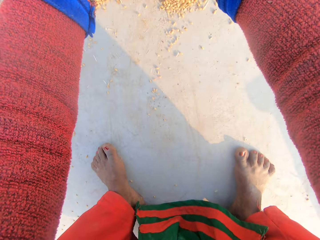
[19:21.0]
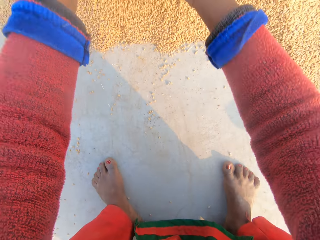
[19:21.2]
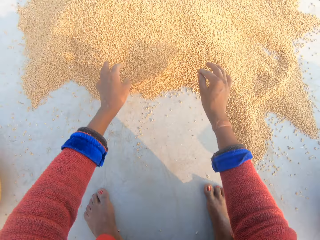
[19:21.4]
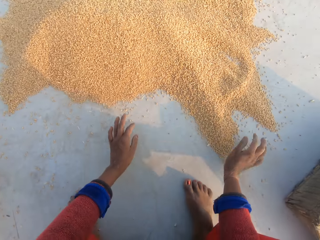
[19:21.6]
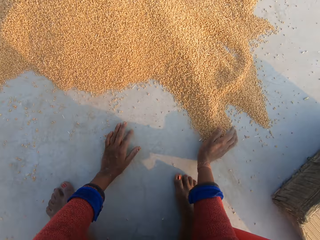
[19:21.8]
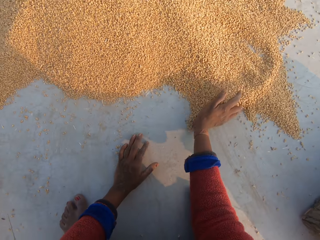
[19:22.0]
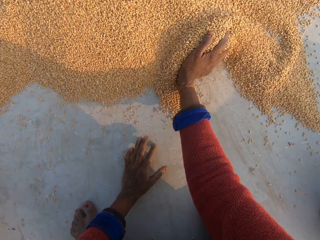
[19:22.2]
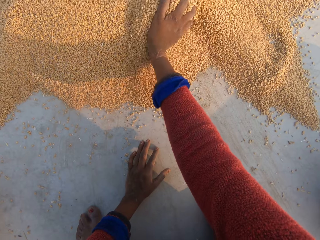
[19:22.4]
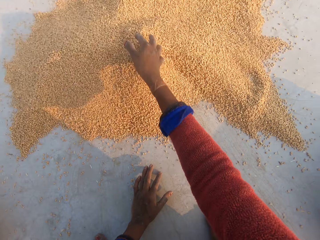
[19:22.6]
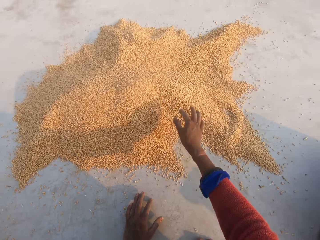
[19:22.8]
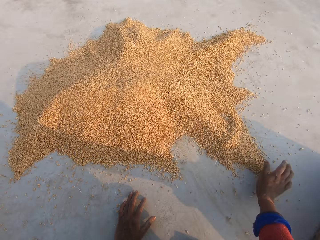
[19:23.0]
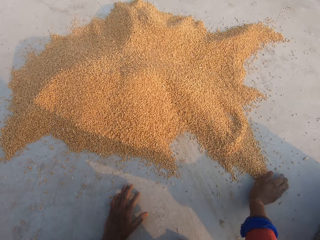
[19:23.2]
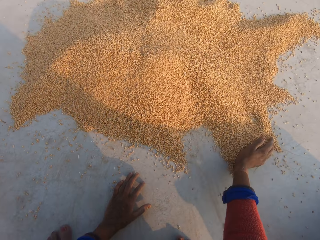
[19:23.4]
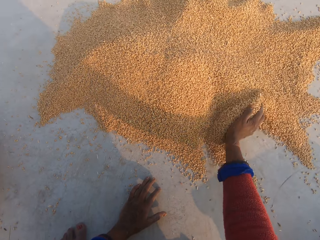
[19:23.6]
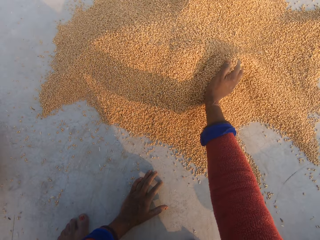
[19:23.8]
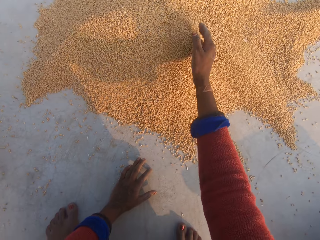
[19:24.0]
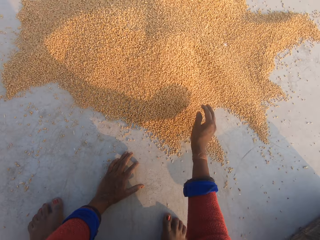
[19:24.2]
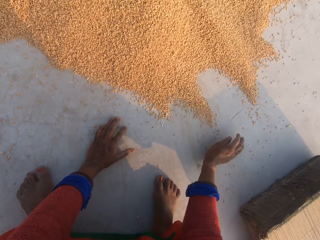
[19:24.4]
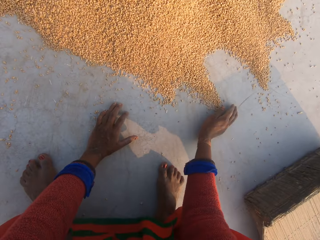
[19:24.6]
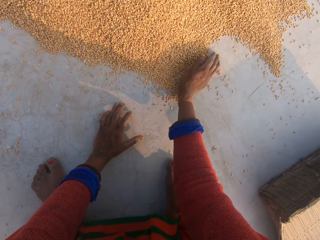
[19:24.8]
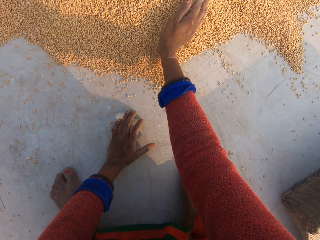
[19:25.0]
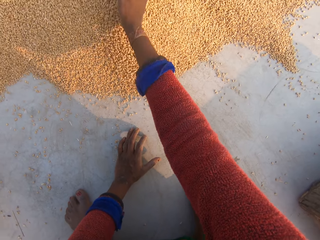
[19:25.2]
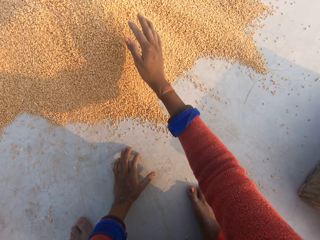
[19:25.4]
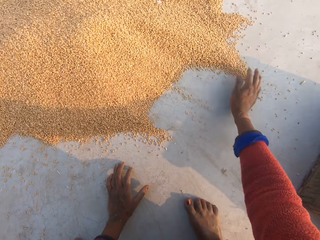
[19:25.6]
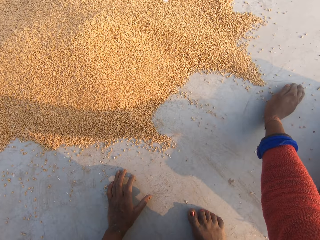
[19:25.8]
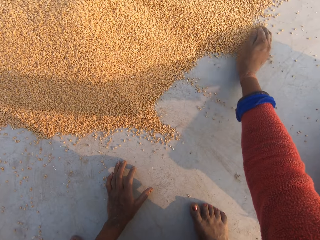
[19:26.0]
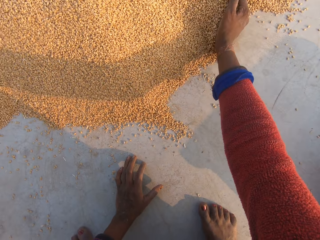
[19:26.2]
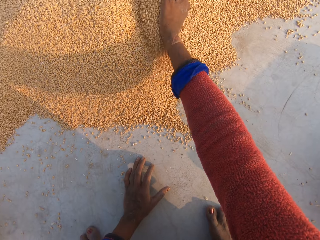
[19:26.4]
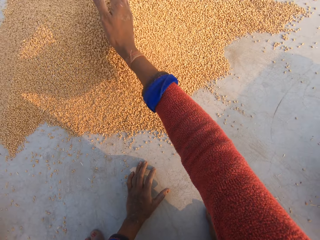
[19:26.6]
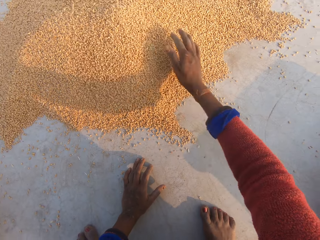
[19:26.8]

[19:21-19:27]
The camera wearer converses.

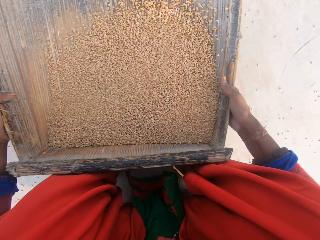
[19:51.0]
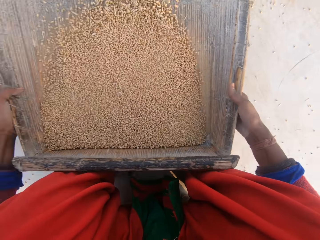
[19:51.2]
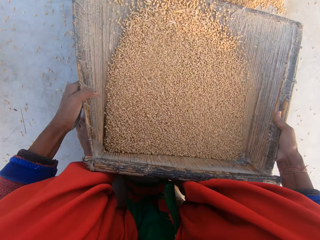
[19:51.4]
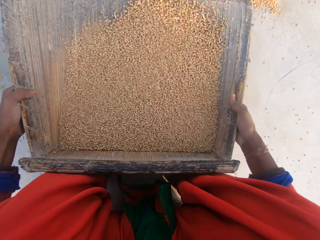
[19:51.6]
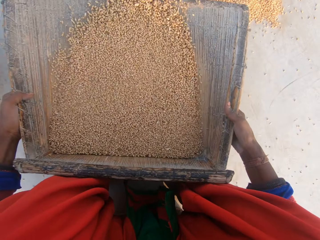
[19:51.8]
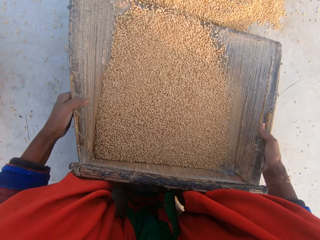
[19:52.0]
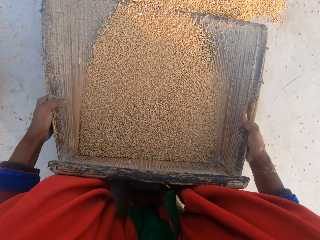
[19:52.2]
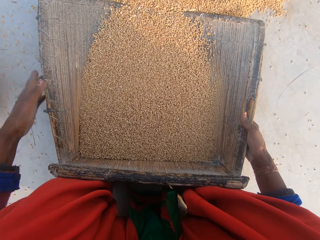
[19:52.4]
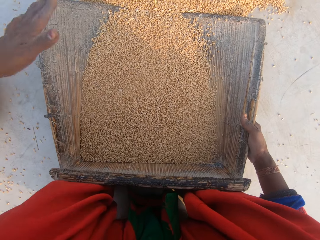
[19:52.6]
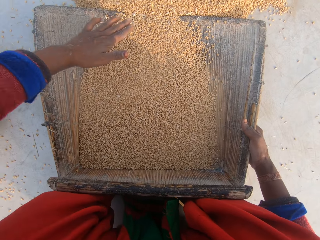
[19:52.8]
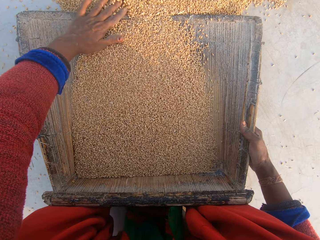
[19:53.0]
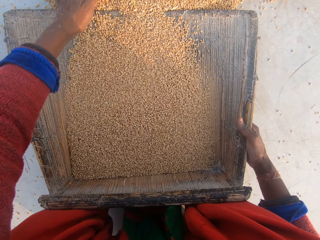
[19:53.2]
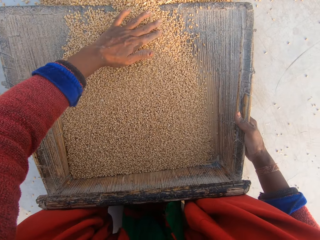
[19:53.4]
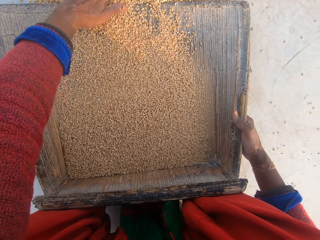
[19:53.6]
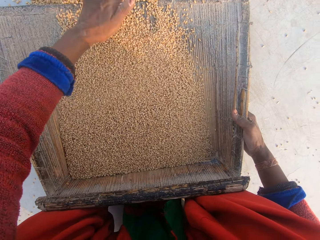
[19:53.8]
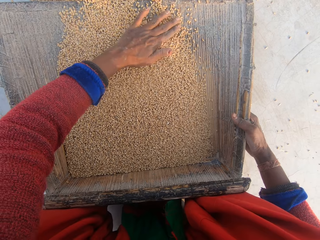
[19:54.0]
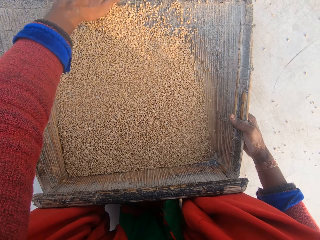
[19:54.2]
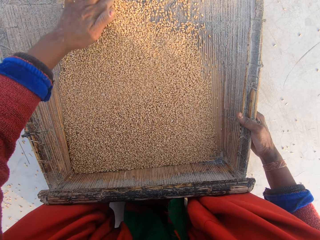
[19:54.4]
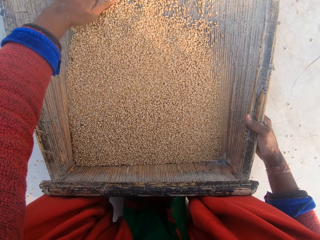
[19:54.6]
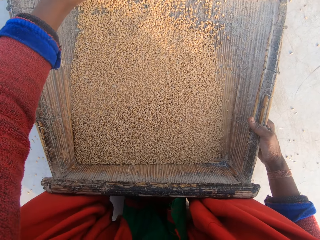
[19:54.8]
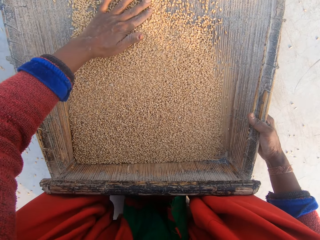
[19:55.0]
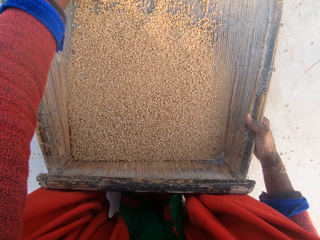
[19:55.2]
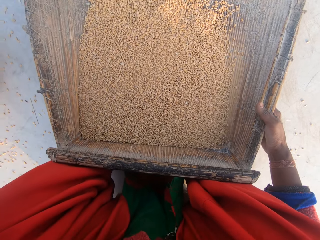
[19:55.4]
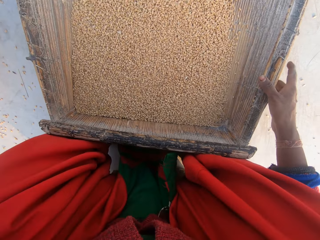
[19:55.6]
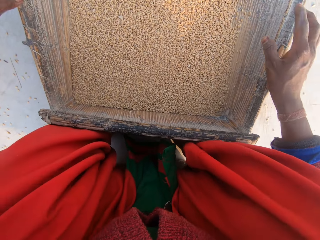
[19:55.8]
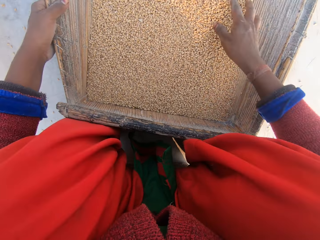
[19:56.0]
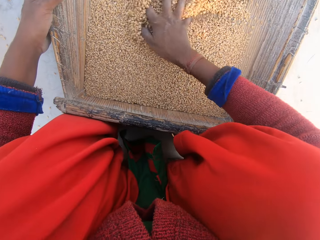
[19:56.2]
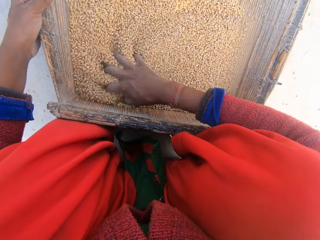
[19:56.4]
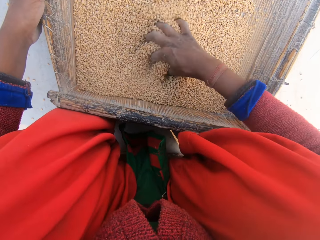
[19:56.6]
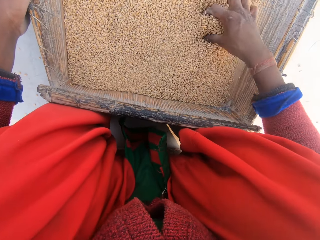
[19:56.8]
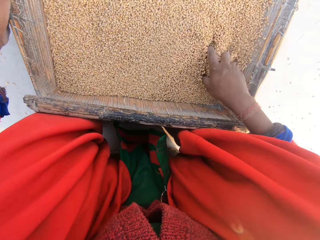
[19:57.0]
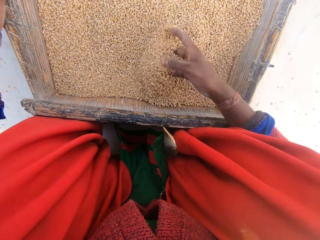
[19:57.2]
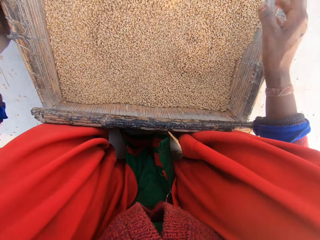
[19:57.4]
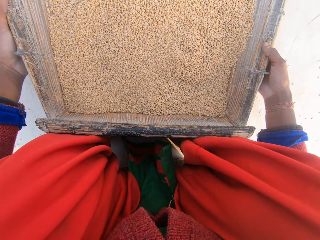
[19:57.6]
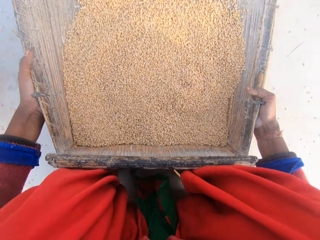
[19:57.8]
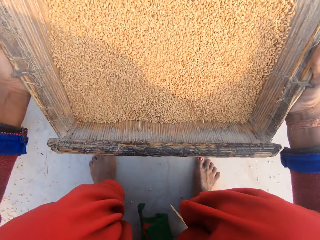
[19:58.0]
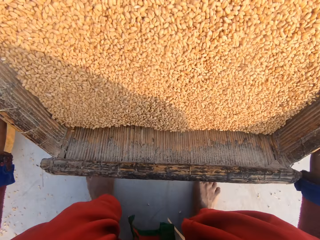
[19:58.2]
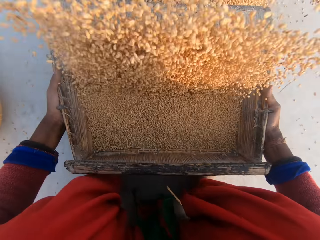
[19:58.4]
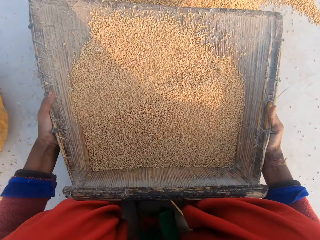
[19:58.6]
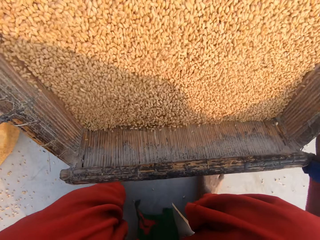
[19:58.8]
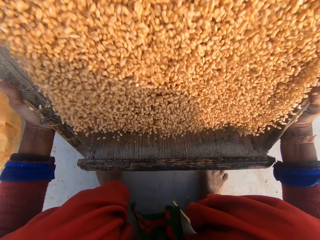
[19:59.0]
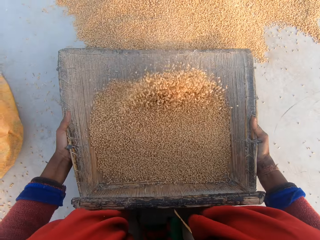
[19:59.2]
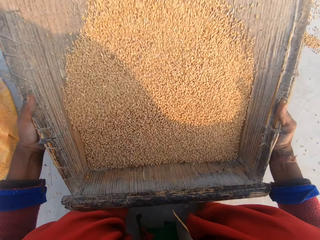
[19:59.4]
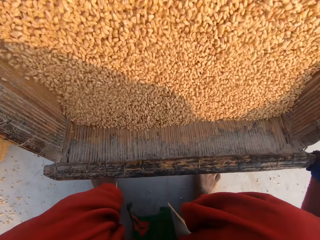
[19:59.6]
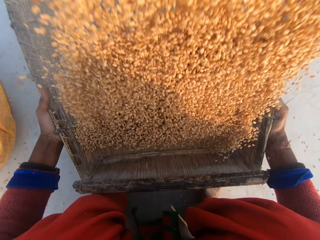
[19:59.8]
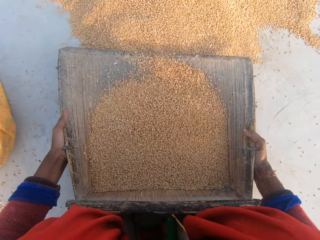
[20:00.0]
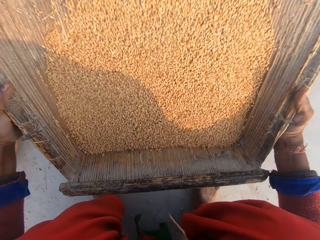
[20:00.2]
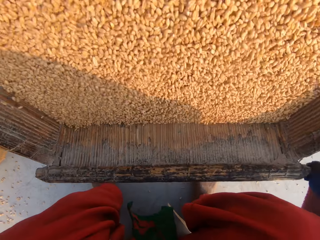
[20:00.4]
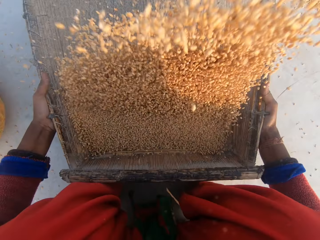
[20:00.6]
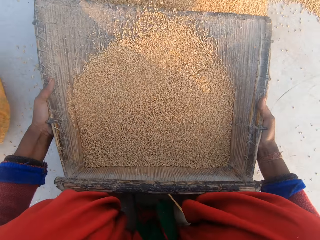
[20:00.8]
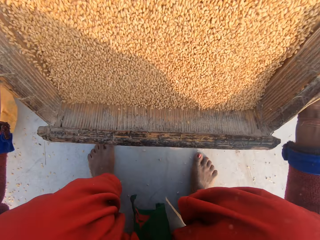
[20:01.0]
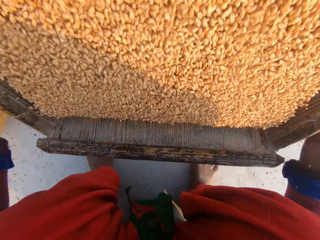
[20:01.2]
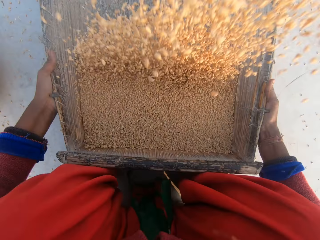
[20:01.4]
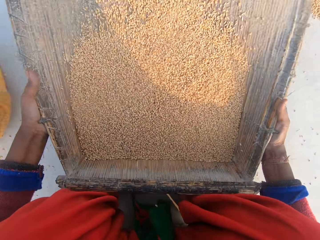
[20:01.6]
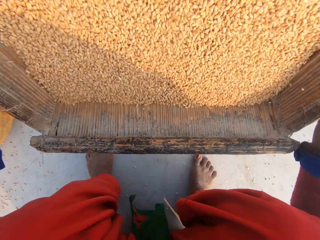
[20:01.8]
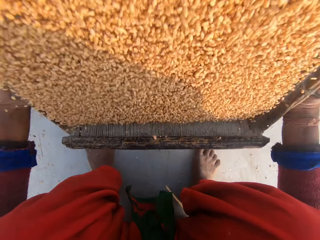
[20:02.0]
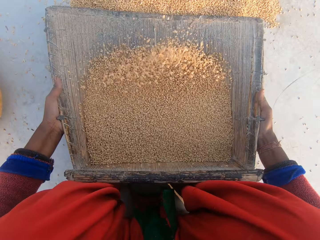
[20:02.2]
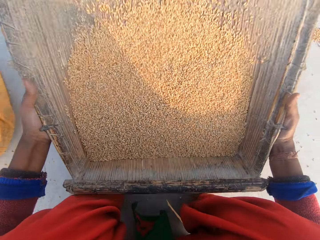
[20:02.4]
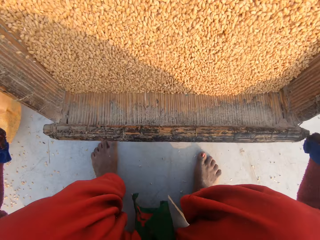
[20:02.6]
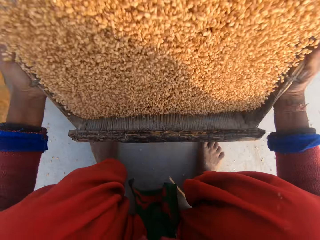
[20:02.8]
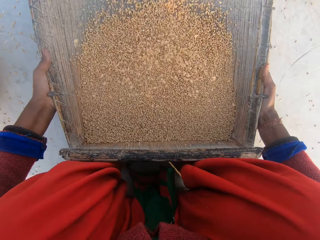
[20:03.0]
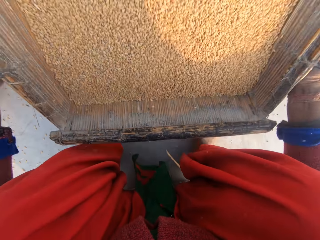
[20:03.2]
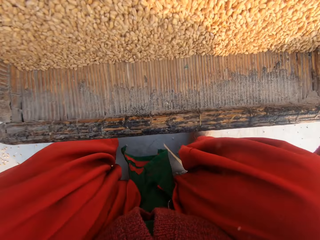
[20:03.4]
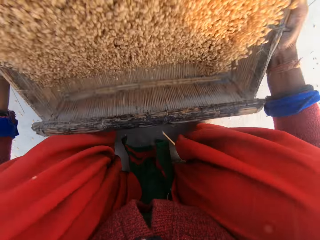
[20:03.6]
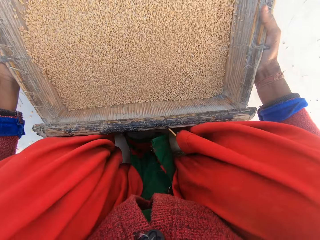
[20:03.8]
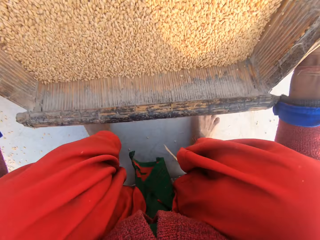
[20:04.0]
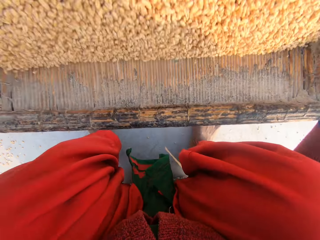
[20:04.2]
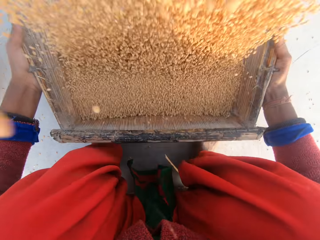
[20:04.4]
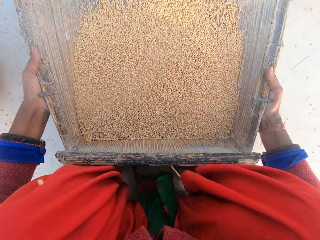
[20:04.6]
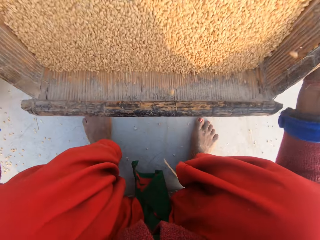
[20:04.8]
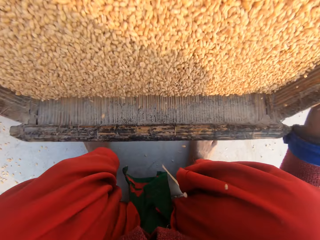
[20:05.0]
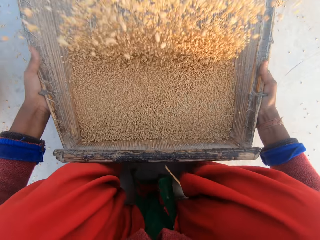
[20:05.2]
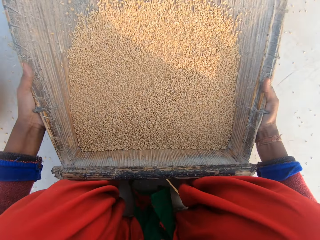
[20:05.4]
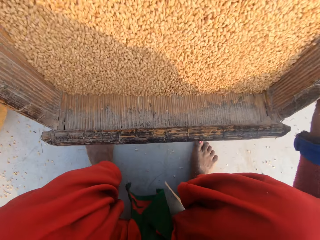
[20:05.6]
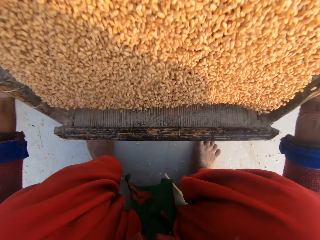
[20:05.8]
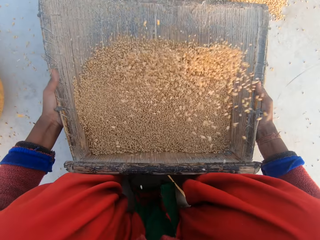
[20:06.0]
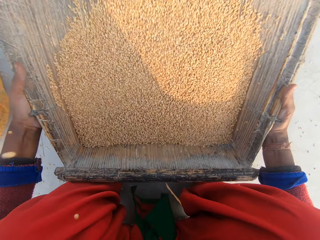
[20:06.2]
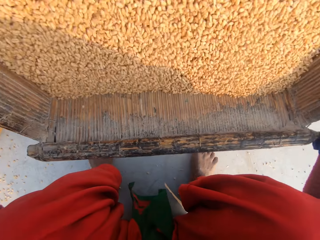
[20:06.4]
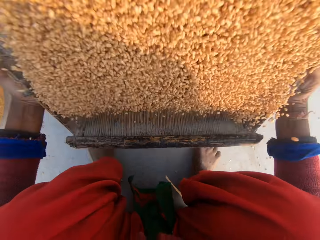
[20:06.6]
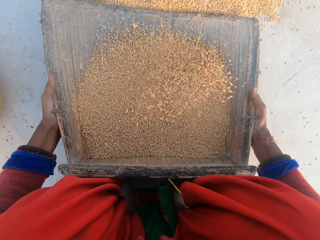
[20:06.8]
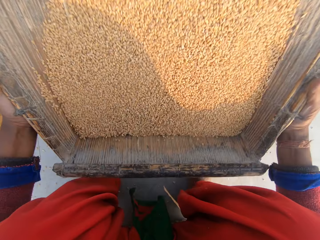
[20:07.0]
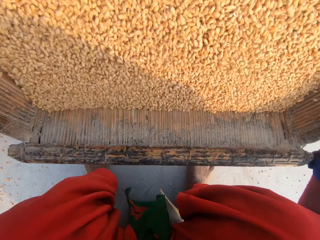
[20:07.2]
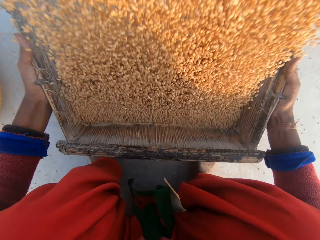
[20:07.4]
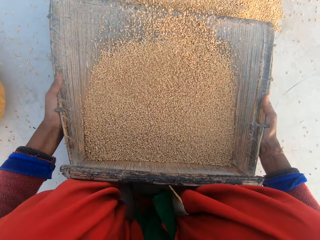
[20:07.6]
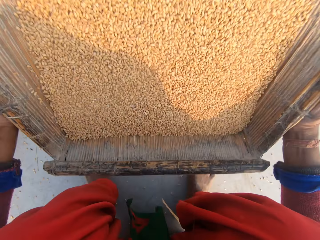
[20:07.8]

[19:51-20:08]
The camera wearer inspects the millet or maize. They touch the maize on the sieve. They sieve the maize with the sieve.
